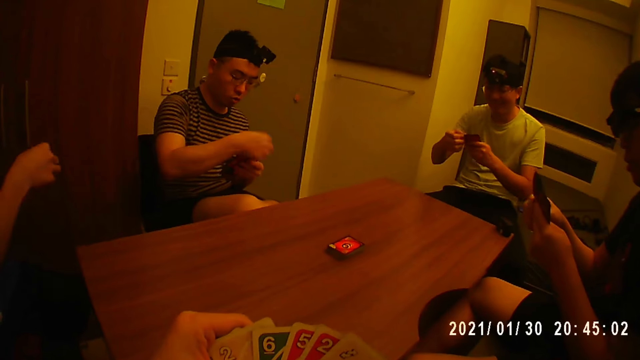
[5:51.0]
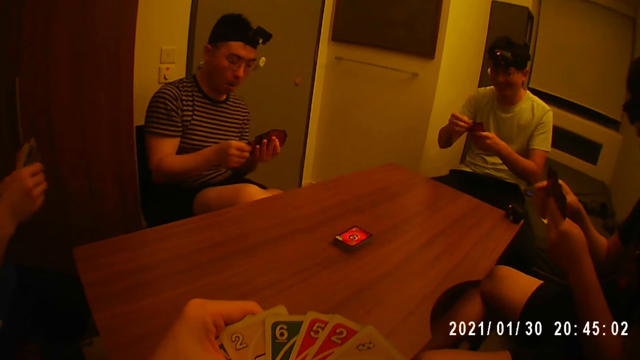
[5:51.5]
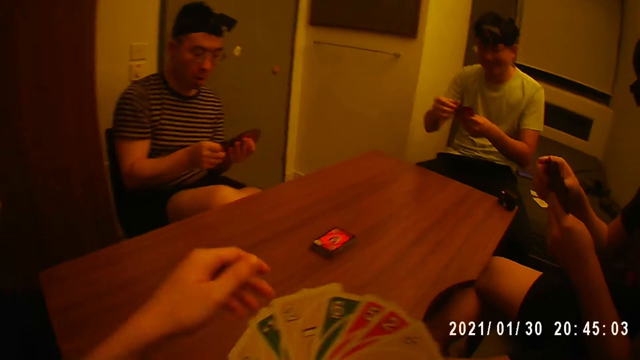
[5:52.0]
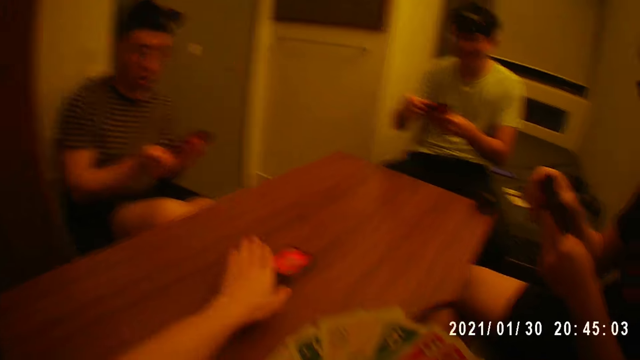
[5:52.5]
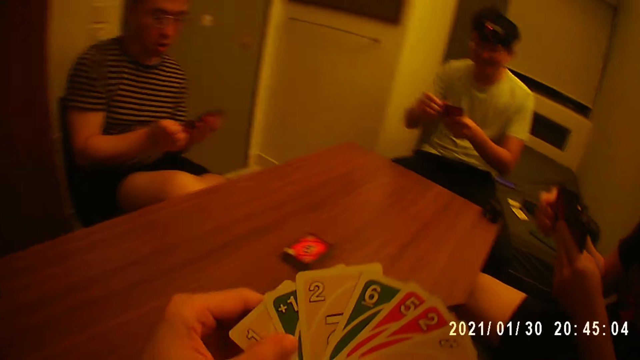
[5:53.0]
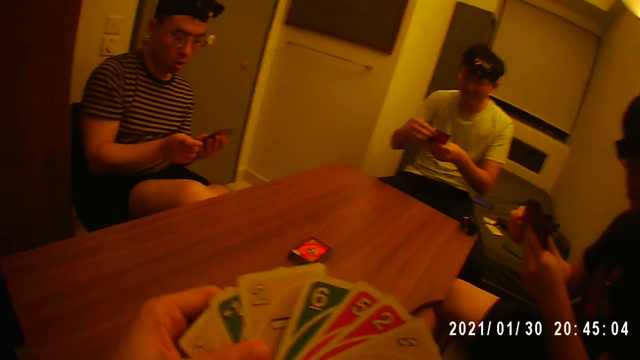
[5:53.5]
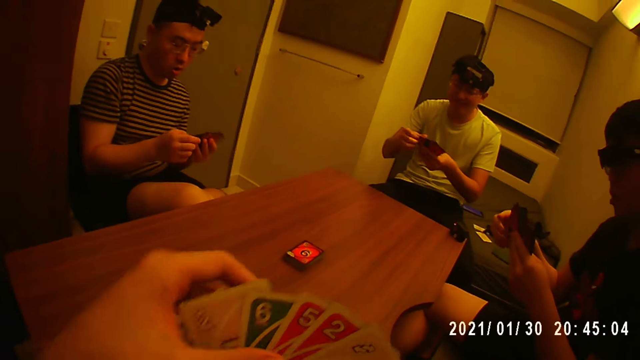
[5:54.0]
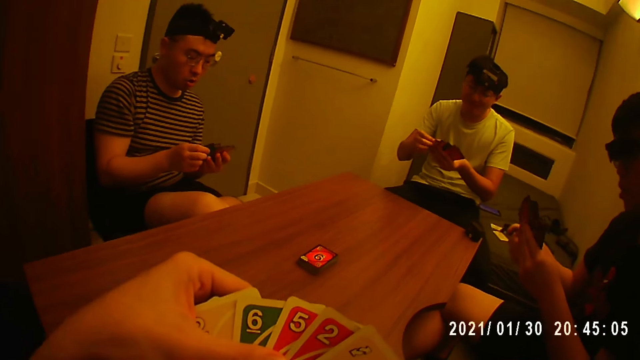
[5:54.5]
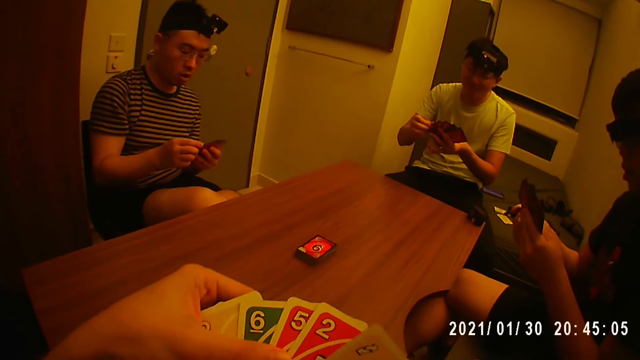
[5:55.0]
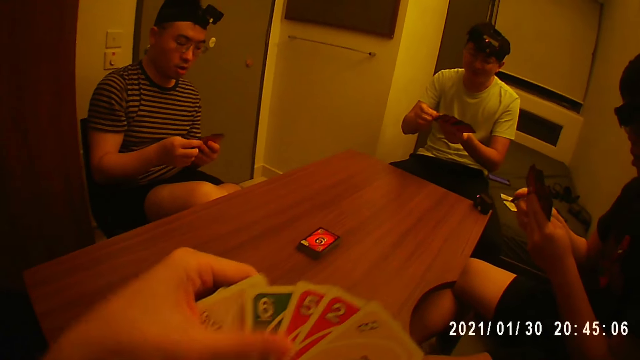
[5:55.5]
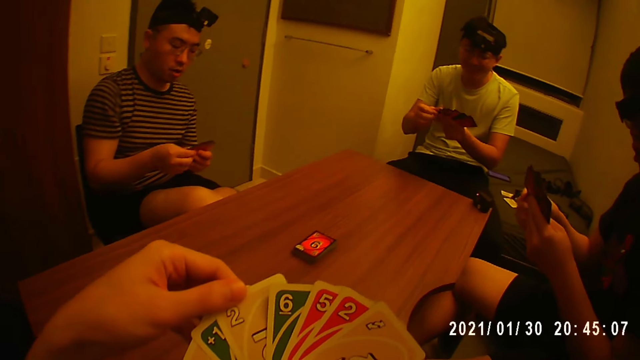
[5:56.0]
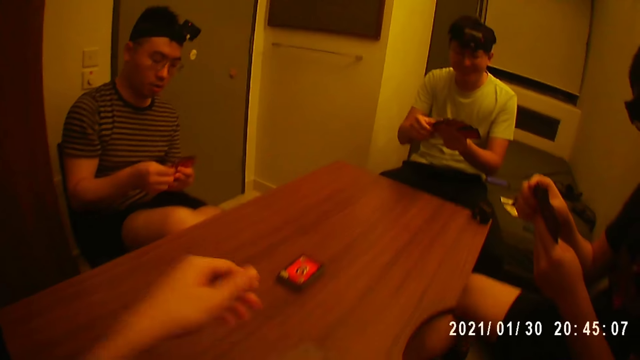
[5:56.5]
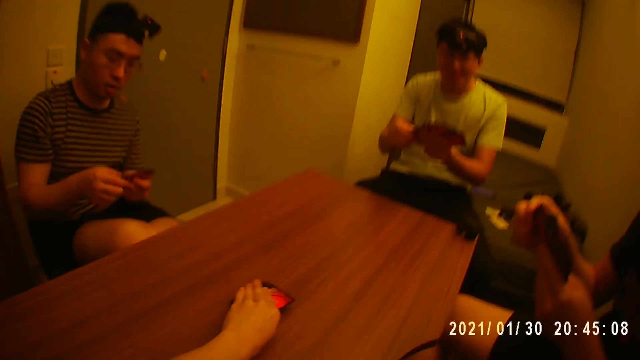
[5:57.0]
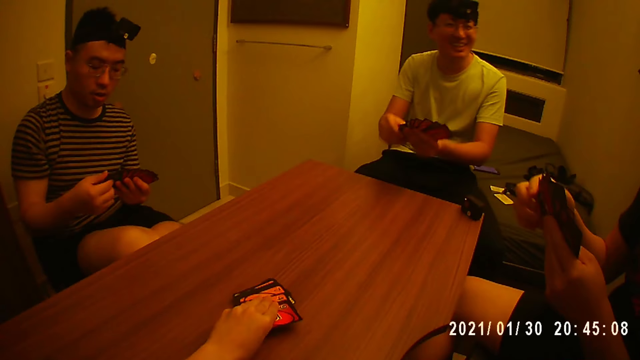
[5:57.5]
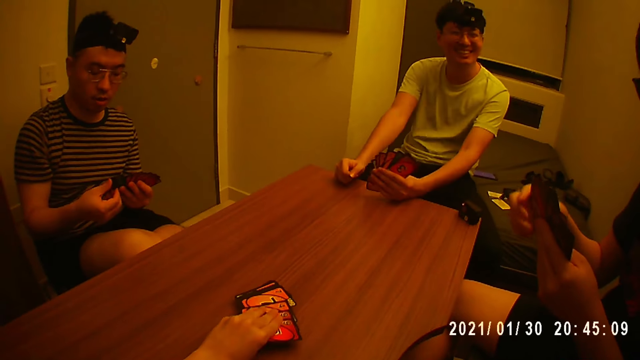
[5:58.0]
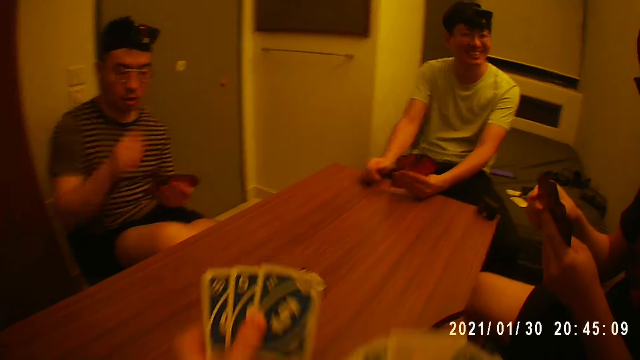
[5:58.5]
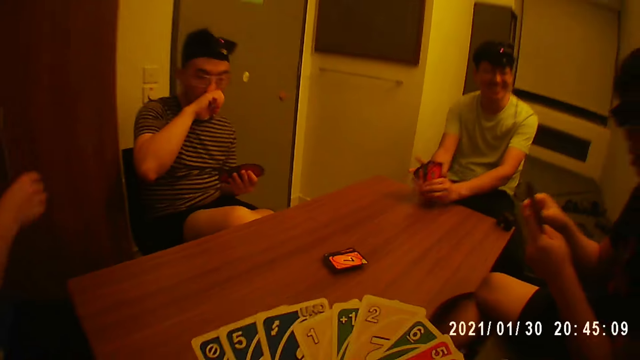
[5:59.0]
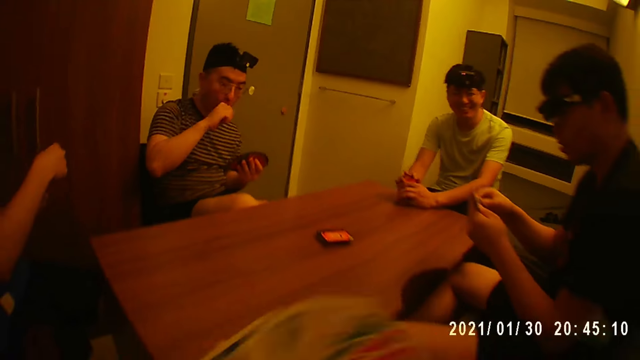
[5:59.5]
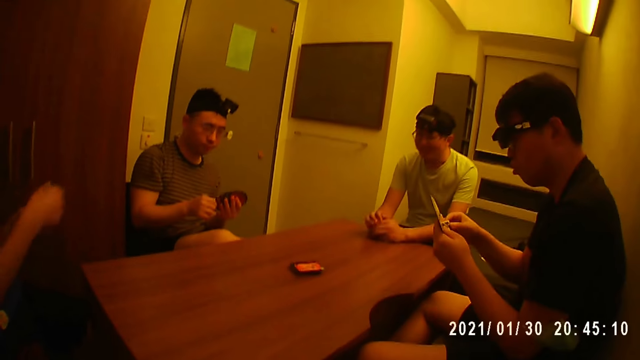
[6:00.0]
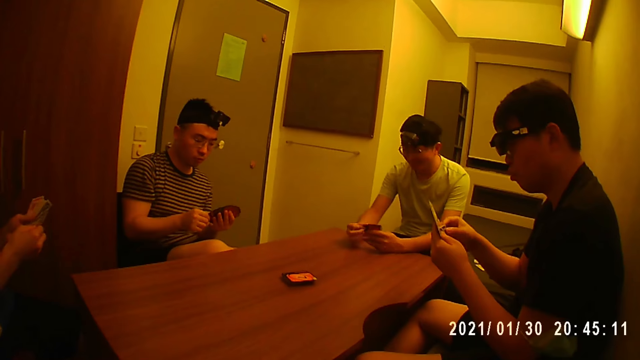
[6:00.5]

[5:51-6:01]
The camera wearer interacts with four men. He holds the cards with his right hand. He touches the cards on the table with his left hand. He arranges the card in his hands. He holds the cards with his right hand. He picks the cards from the table with his left hand. One of the men holds the card with his left hand, places his right hand on the table and places his left hand on the table. Another man holds the cards with his left hand. The camera wearer arranges the card in his hands. The first man arranges the card in his hands. A third man interacts with the camera wearer and the other men. The second man arranges the card in his hands.

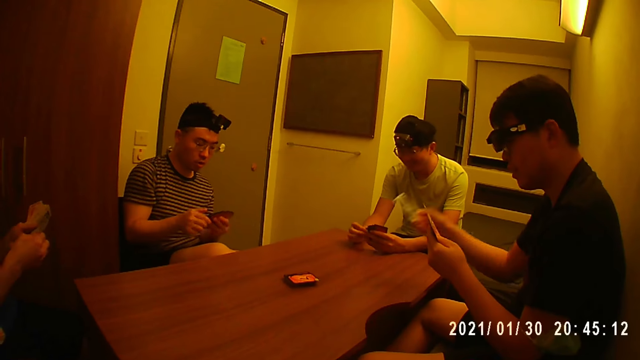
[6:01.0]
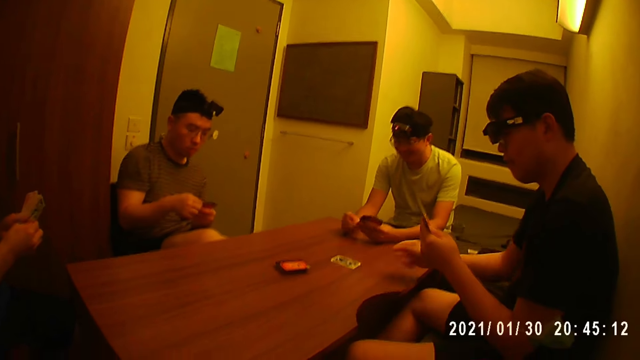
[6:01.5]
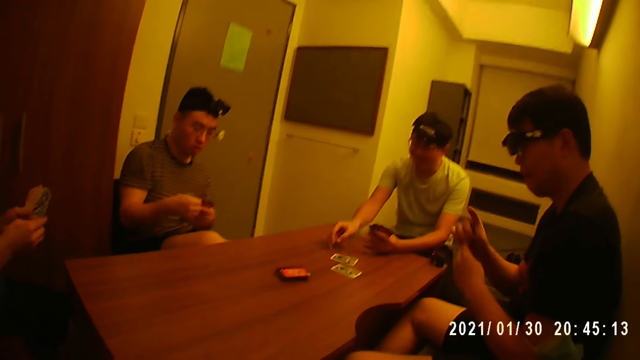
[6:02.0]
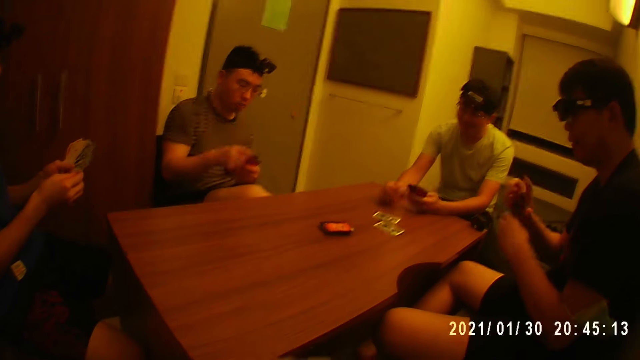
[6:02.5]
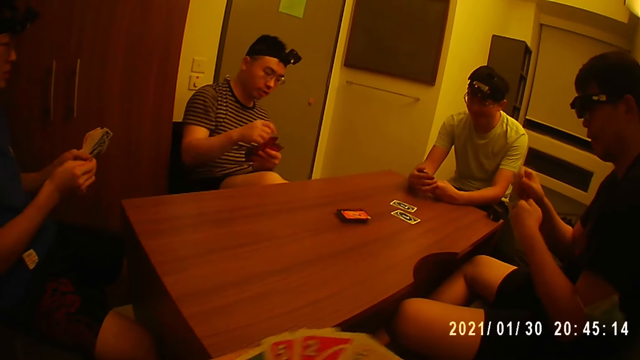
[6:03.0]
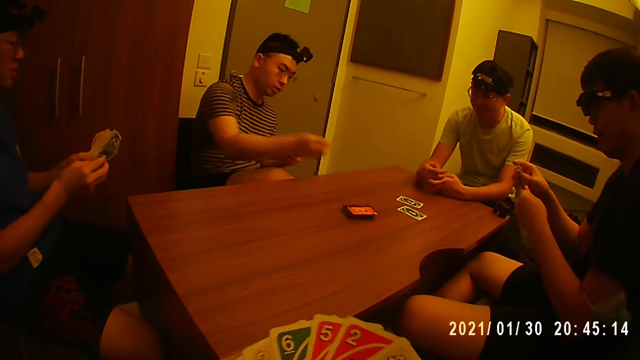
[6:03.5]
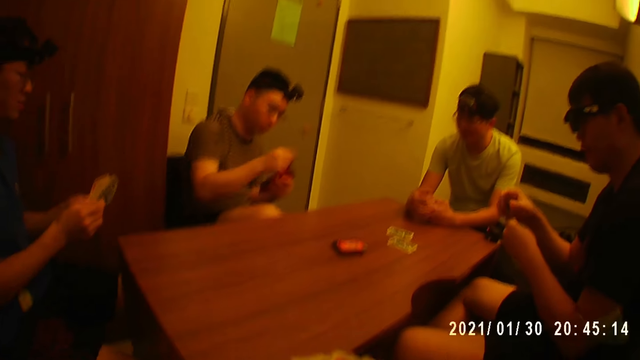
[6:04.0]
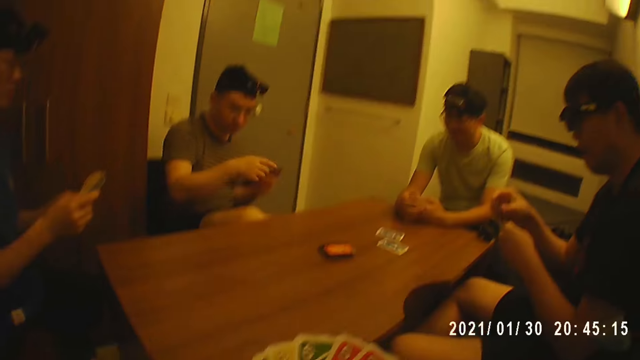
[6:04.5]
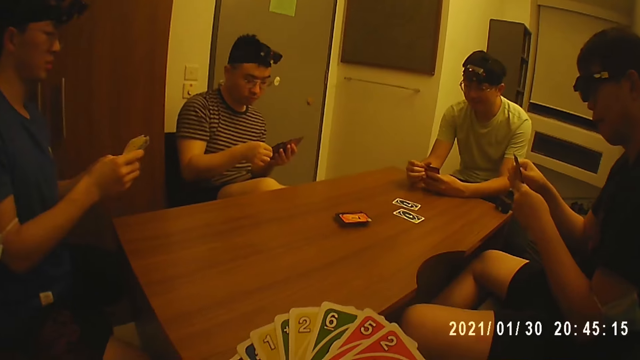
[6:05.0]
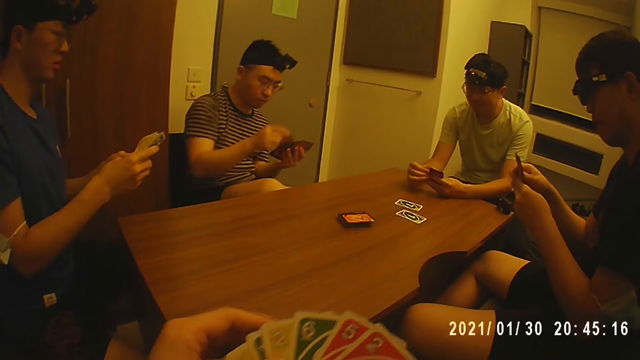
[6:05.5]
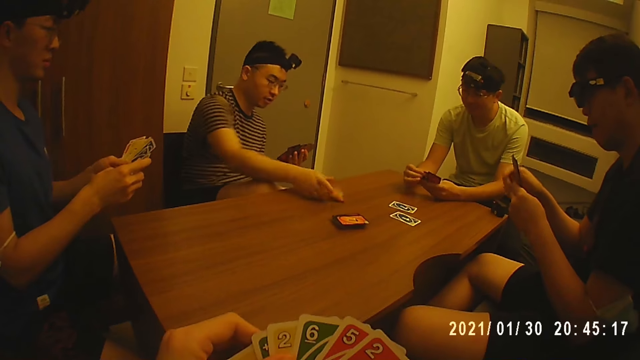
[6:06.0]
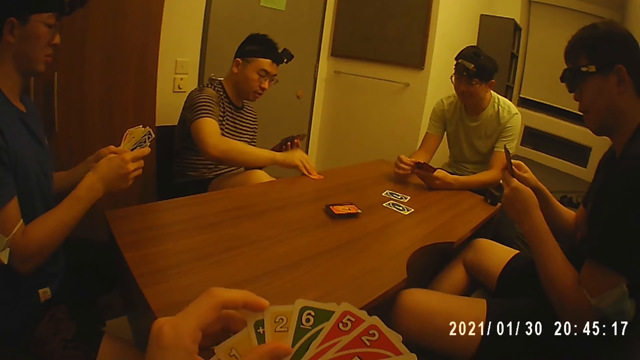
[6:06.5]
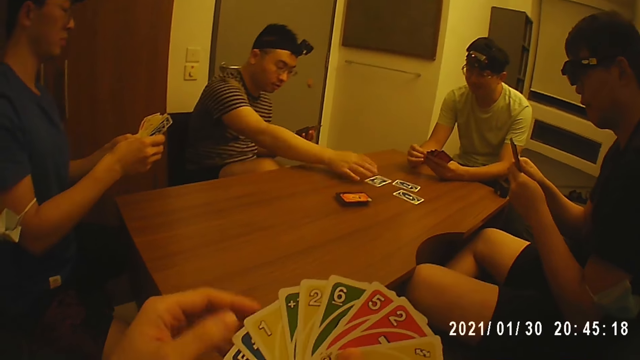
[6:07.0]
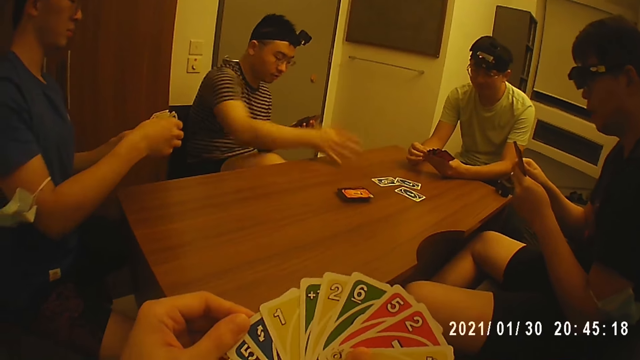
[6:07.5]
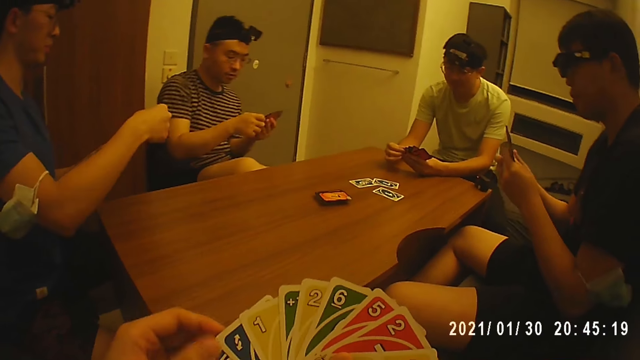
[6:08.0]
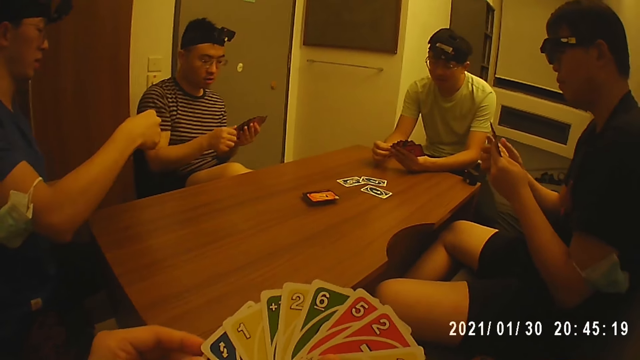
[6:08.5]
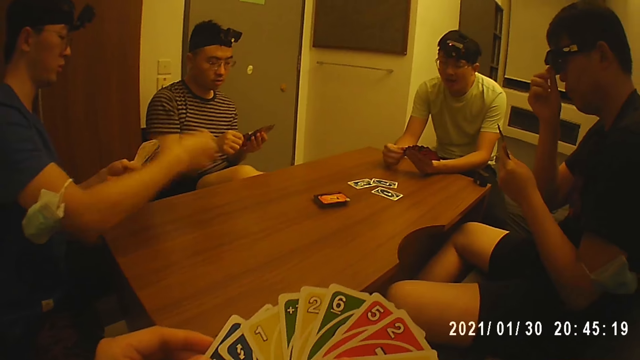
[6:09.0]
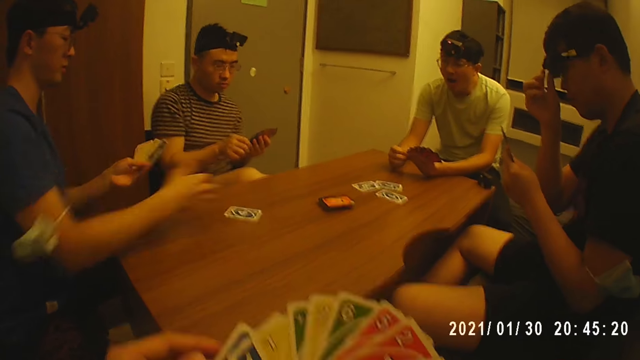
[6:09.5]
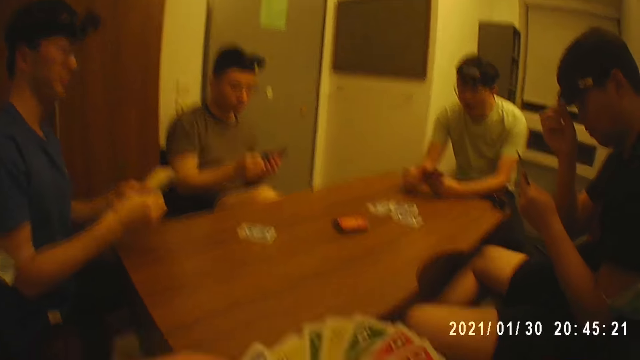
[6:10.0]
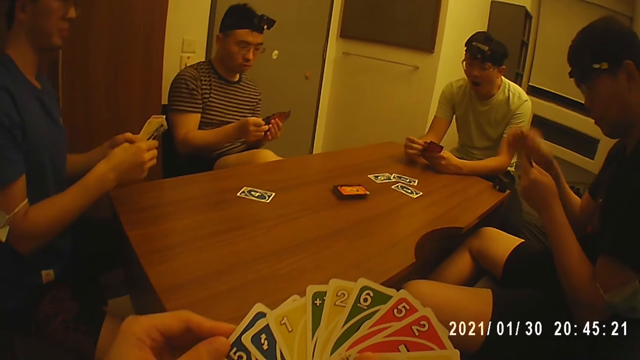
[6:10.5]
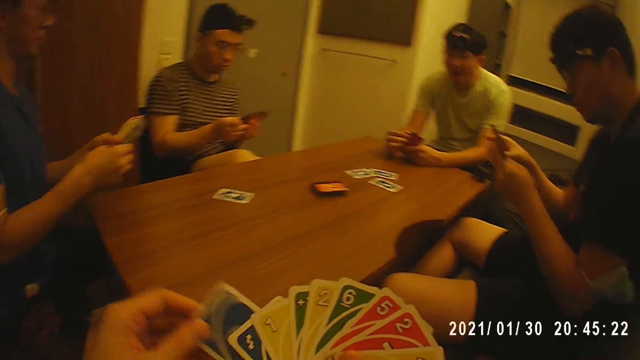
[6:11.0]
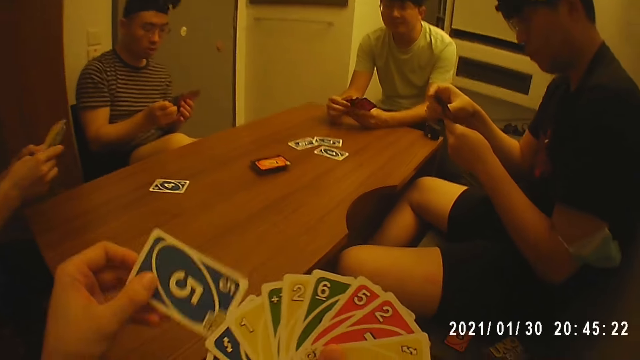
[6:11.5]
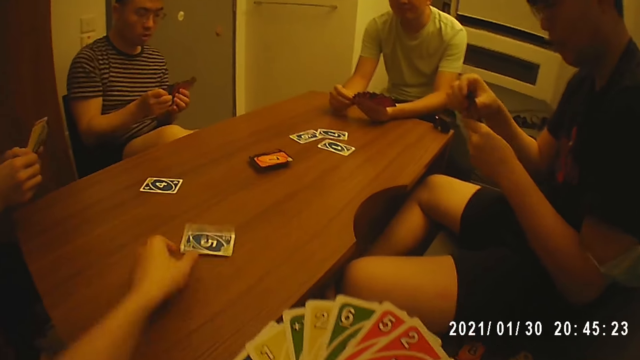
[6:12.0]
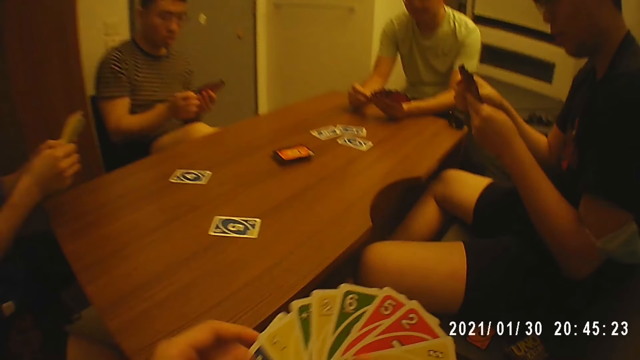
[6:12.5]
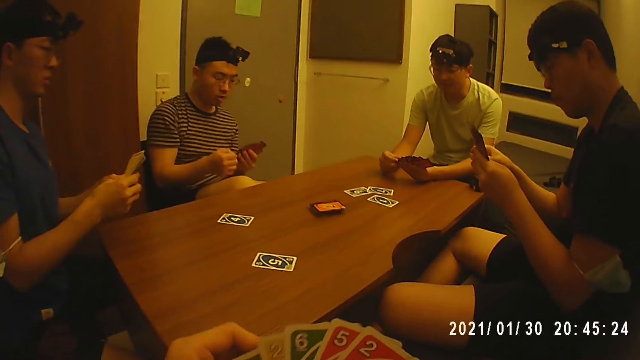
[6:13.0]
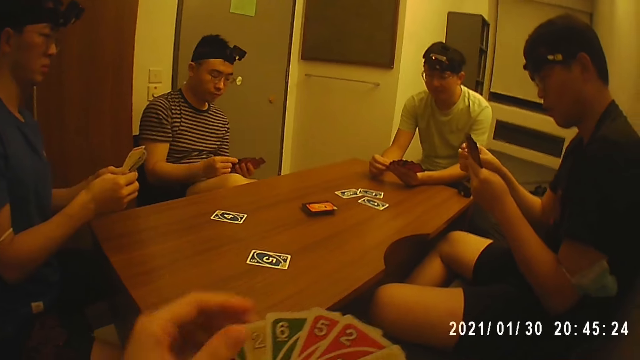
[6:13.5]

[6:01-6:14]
A man picks the card from his left hand with his right hand, holds the cards with his left hand and places the card on the table with his right hand. Another man holds the cards with his left hand and picks the card from his left hand with his right hand. The first man arranges the card in his hands. The second man places the card on the table with his right hand, interacts with the camera wearer and the other men, and holds the cards with his hands. A third man picks the card from his left hand with his right hand, holds the cards with his left hand, places the card in his left hand with his right hand and picks the card from his left hand with his right hand. The second man arranges the cards in his hands. The third man interacts with the camera wearer and the other men, places the card on the table with his right hand, picks the card from the table with his right hand, places the card on the table with his right hand, moves the card on the table with his right hand and arranges the cards in his hands. The first man holds the cards with his left hand. A fourth man picks the card from his left hand with his right hand and holds the cards with his left hand. The first man touches the pair of glasses on his face with his right hand. The fourth man places the card on the table with his right hand, interacts with the camera wearer and the other men, and arranges the cards in his hands. The camera wearer interacts with the four men. The first man arranges the cards in his hands. The camera wearer picks the card from his right hand with his left hand. He holds the cards with his right hand. He places the card on the table with his left hand. He arranges the cards in his hands.
